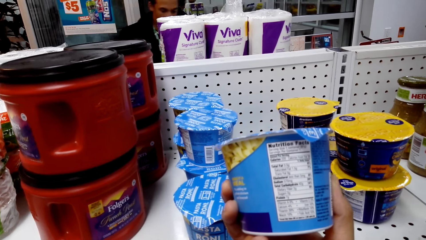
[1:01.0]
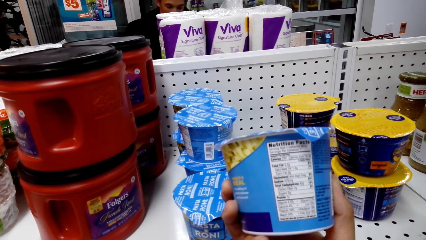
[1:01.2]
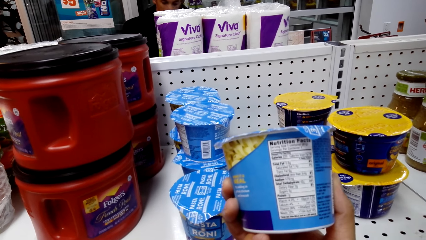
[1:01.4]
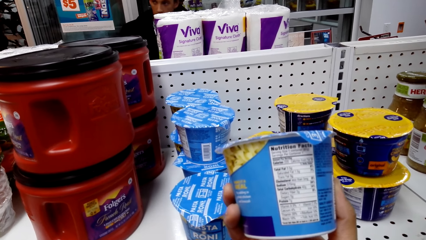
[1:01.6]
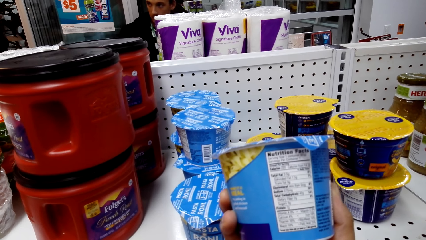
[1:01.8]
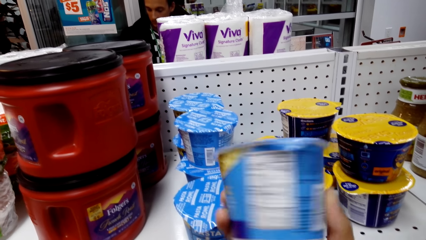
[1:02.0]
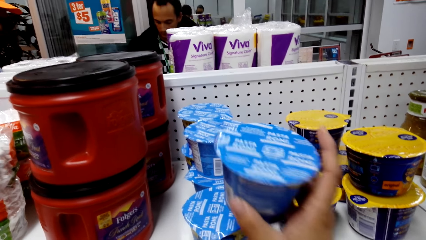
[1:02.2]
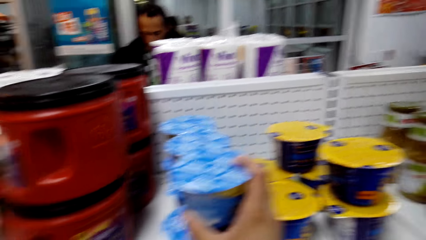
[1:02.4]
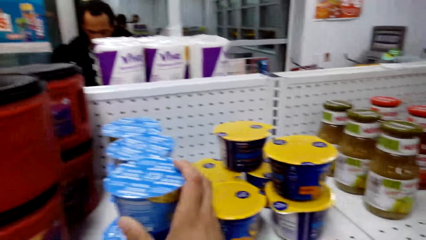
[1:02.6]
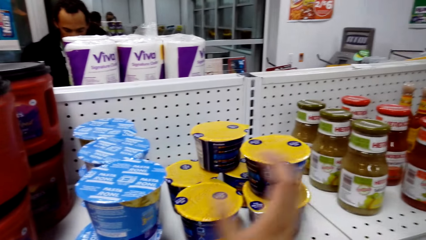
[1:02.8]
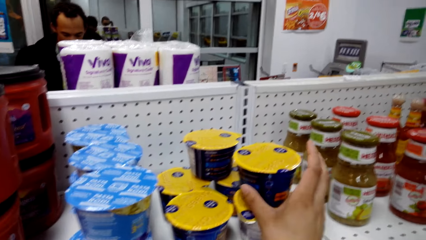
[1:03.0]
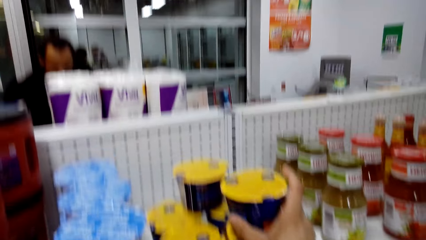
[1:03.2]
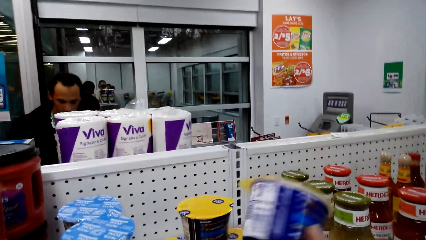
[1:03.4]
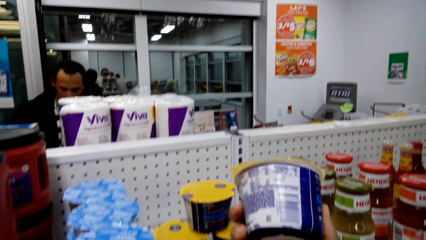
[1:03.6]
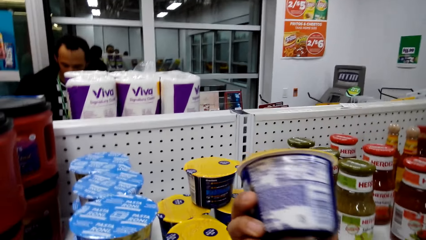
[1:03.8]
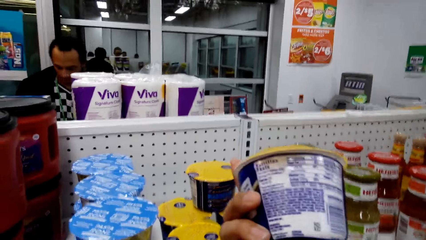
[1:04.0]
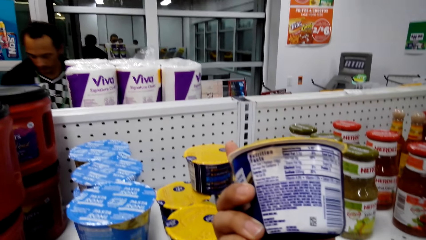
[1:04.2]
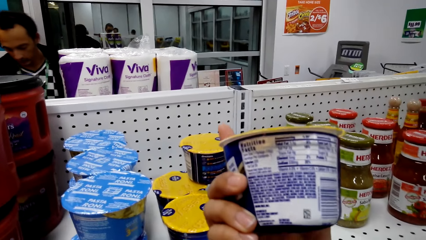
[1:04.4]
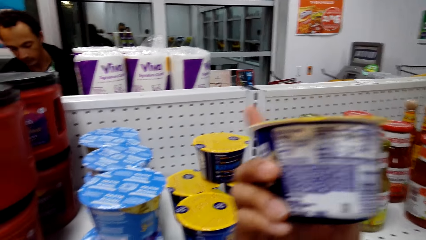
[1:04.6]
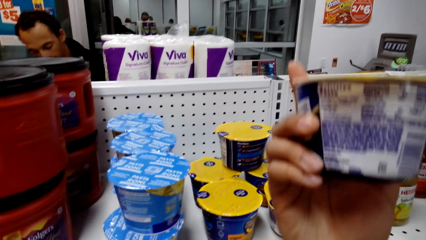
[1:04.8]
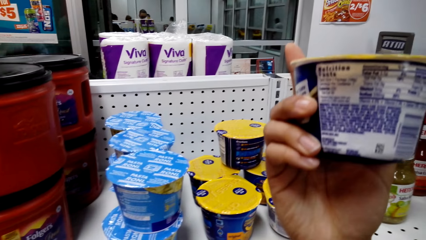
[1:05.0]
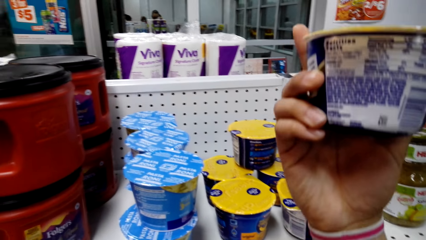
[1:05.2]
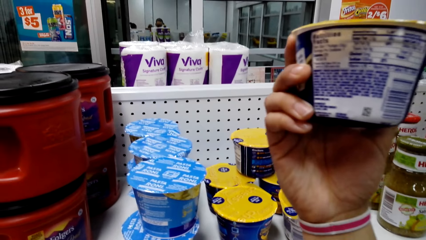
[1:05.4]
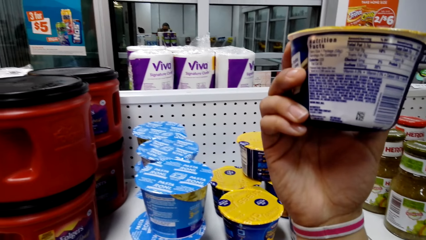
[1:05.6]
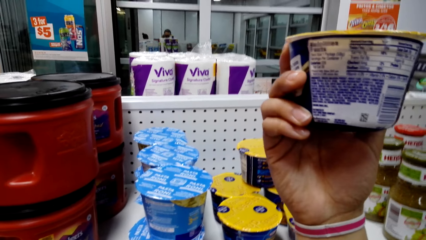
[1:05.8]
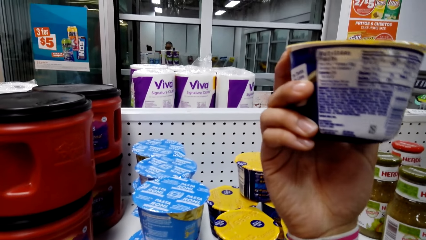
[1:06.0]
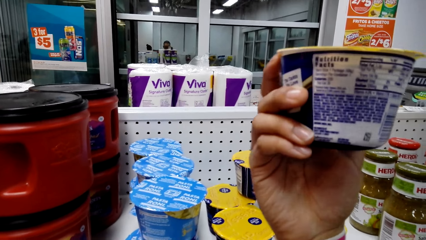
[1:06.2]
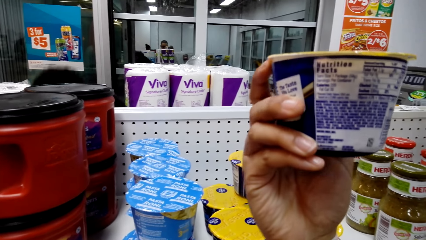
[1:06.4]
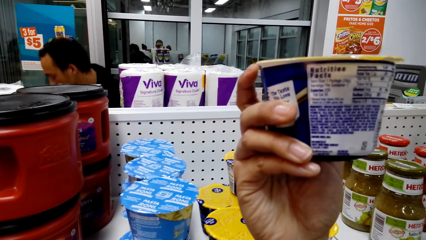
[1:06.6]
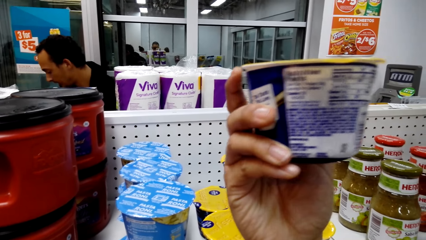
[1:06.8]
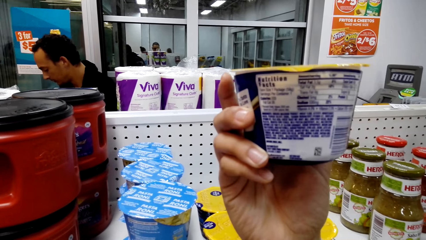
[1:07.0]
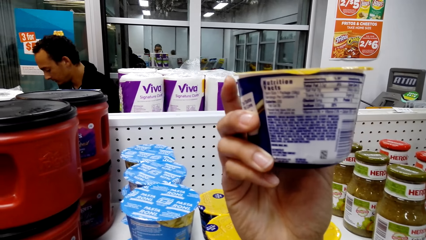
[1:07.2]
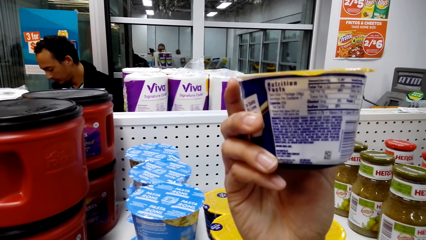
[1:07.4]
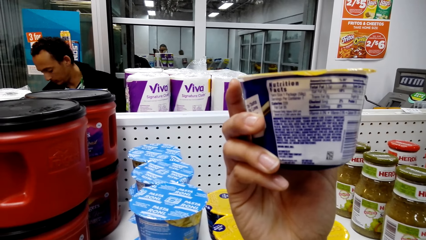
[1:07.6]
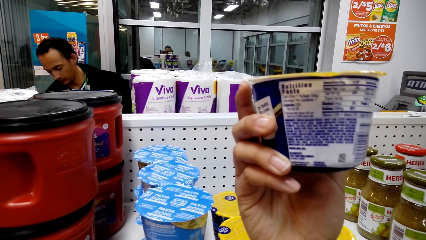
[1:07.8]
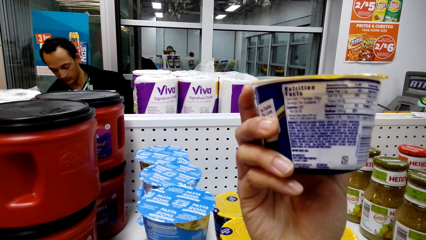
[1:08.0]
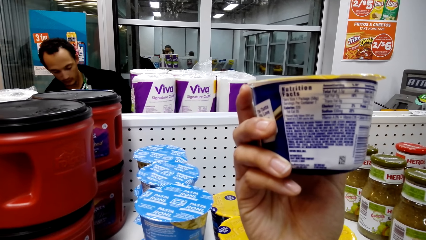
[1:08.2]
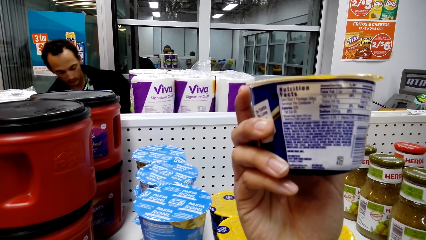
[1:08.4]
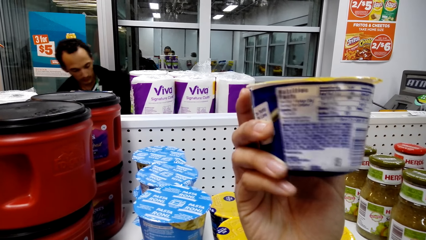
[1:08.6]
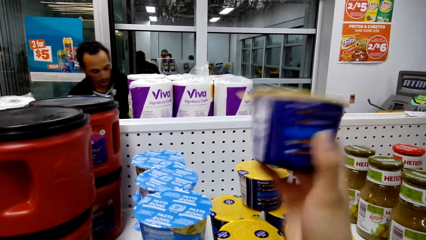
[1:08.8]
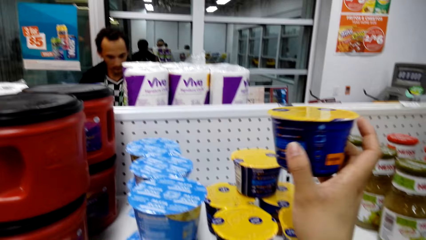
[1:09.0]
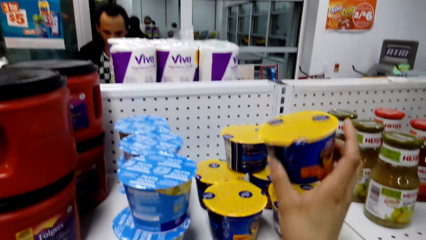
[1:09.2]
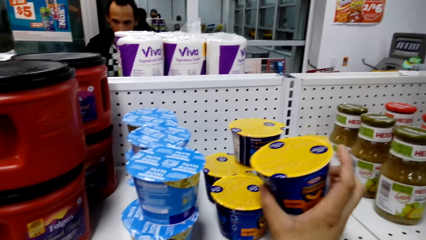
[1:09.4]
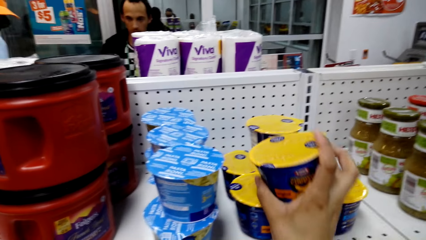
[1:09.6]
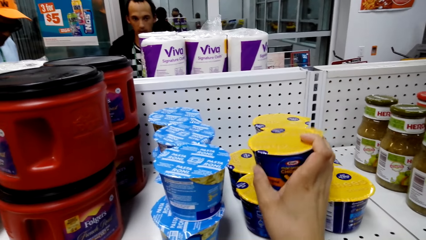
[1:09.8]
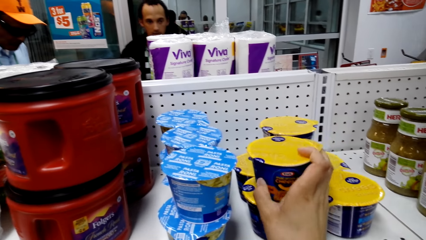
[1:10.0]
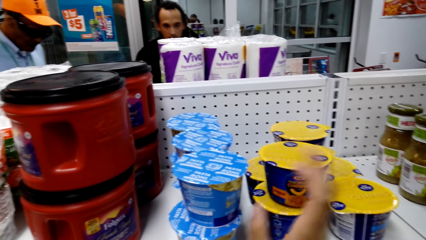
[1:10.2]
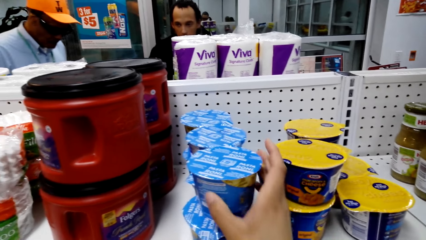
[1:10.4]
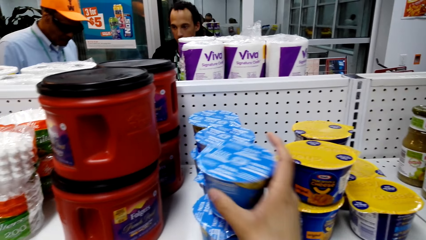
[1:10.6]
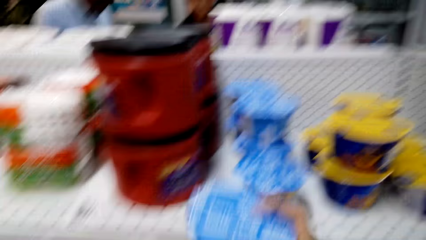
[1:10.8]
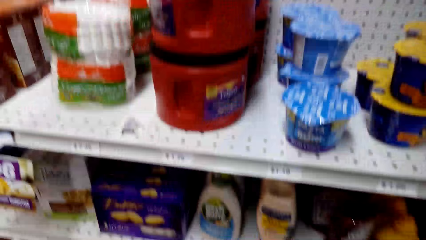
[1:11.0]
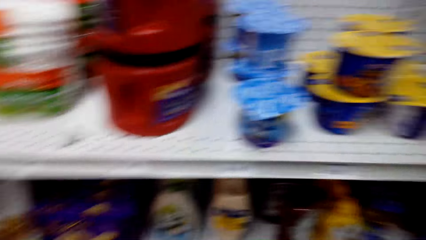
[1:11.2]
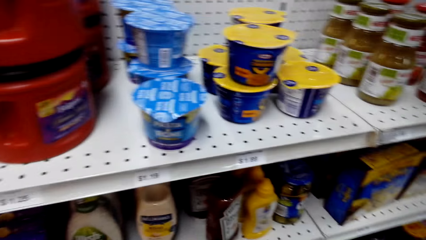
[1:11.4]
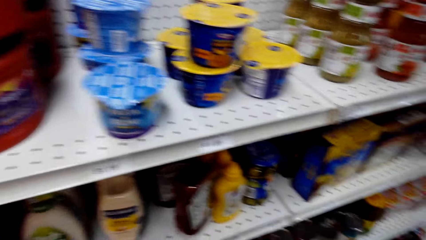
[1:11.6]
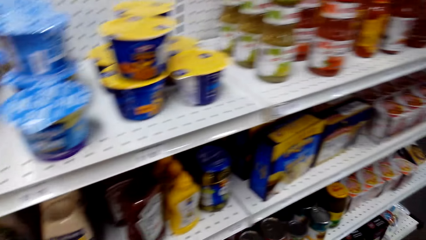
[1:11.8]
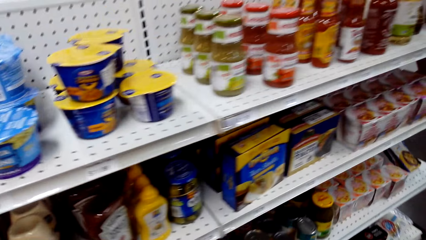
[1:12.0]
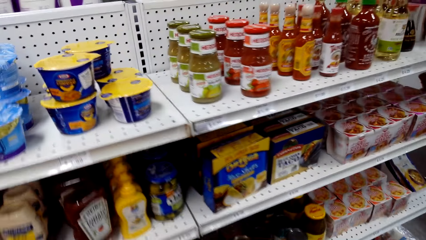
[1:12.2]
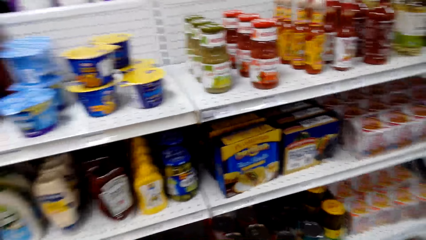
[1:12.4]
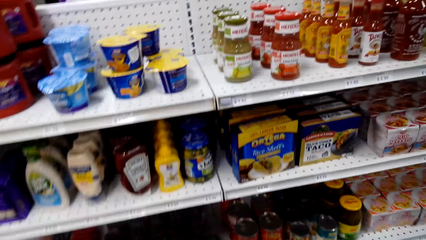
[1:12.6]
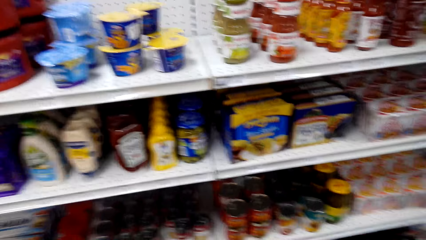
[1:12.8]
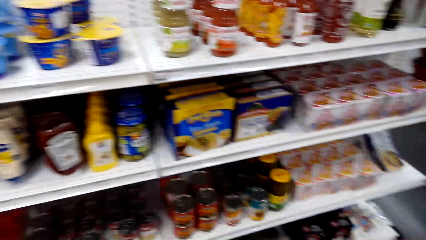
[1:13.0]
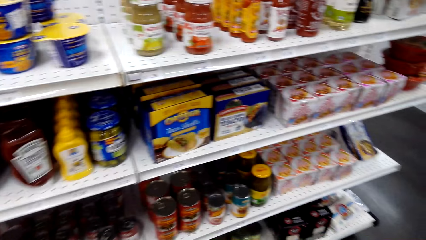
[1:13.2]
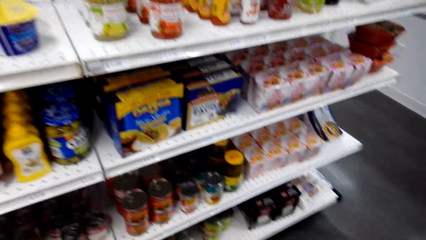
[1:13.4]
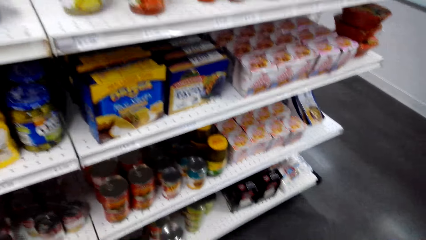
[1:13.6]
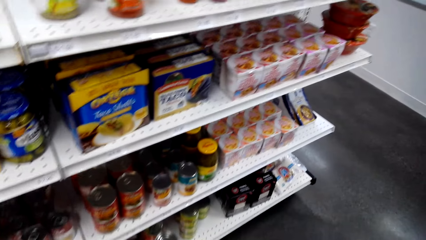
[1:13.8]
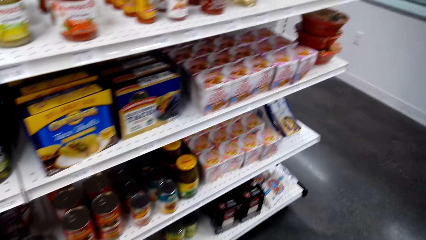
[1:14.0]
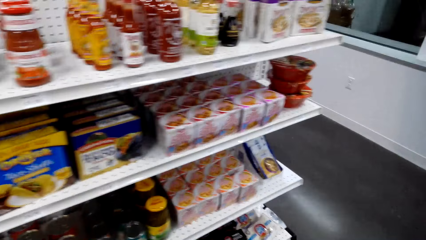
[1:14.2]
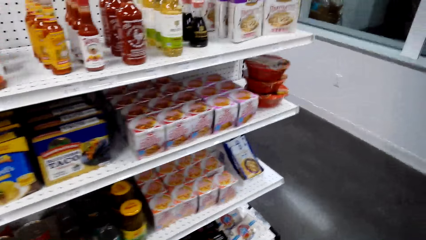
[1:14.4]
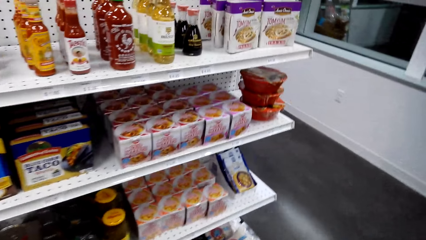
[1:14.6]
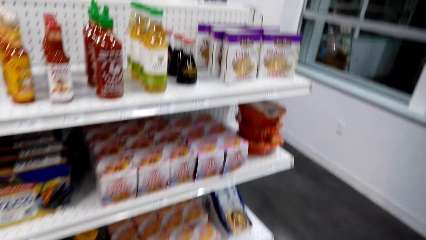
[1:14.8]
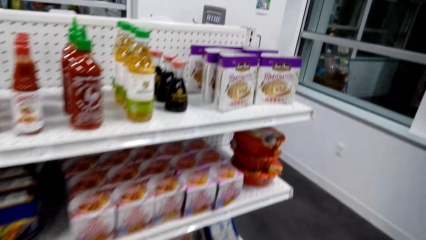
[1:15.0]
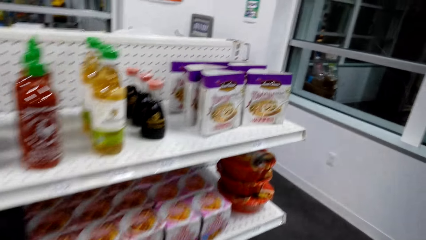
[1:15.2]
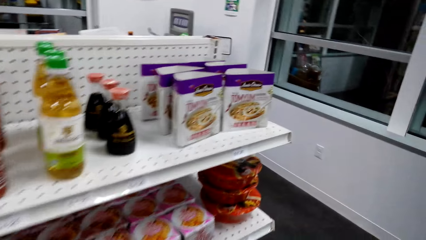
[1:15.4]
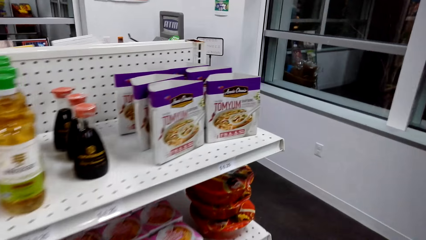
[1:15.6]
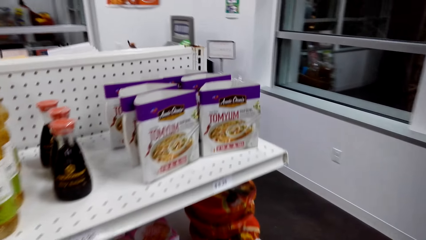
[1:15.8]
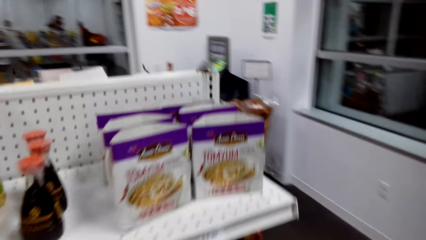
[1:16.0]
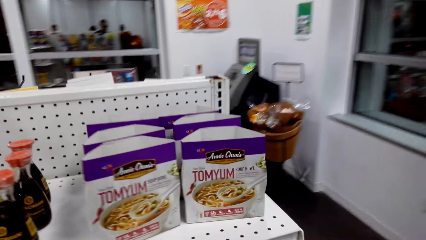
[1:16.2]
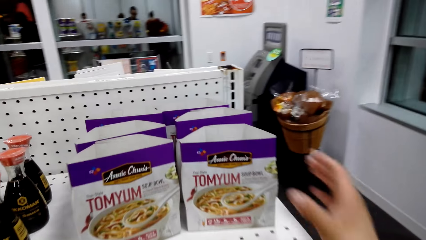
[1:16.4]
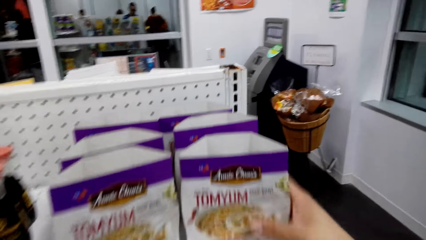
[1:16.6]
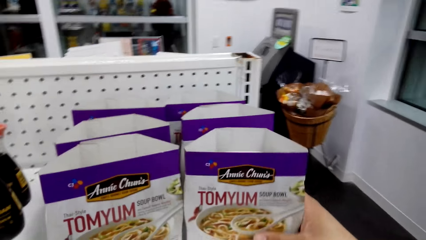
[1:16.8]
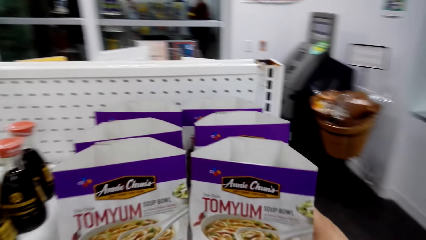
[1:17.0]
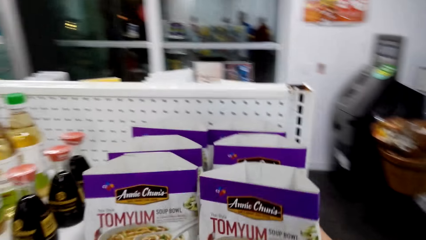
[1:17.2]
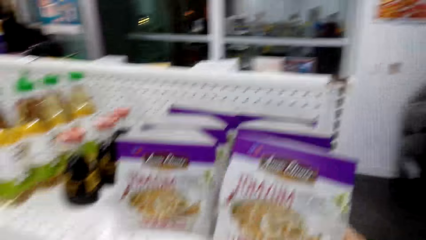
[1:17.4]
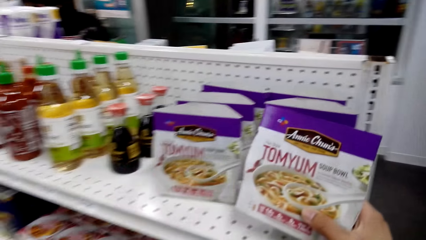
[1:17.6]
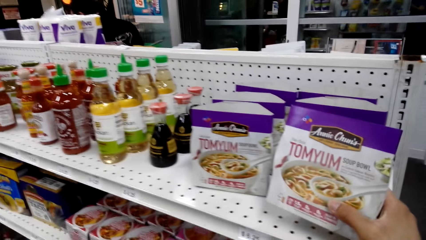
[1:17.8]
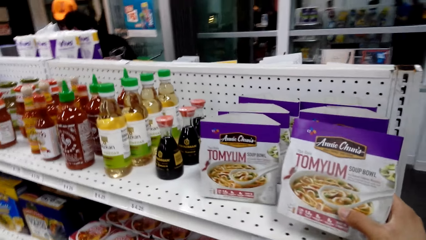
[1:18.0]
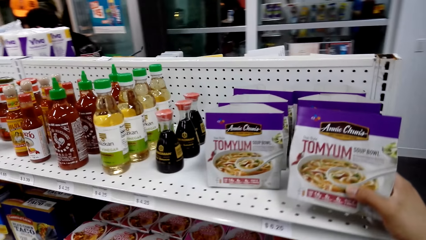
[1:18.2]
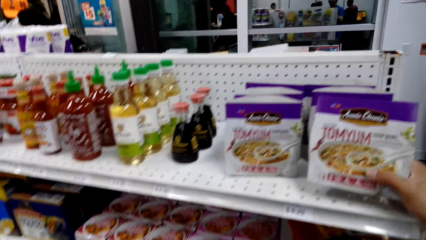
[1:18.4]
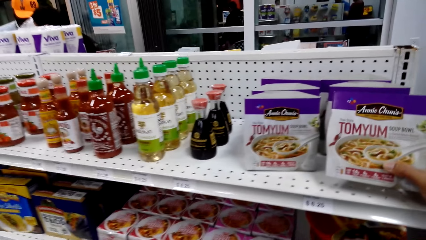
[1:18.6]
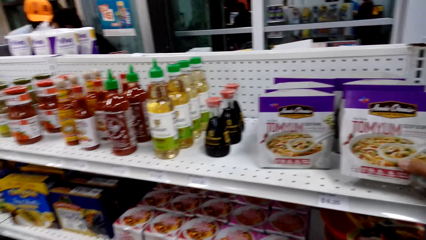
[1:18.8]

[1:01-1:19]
The camera wearer looks at the can. They place the can back on the shelf, pick a can from the shelf and look at the can. They place the can back on the shelf. They pick the can on the shelf and look around. They walk around and look at the shelf. They touch a box from the shelf and hold a packet of tomyum on the shelf.
